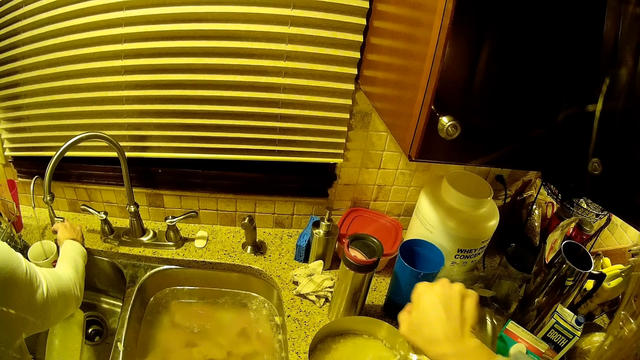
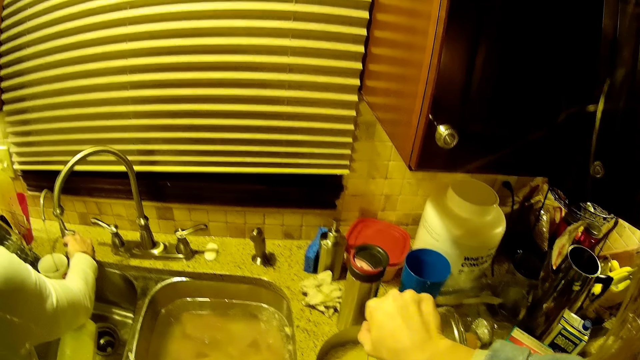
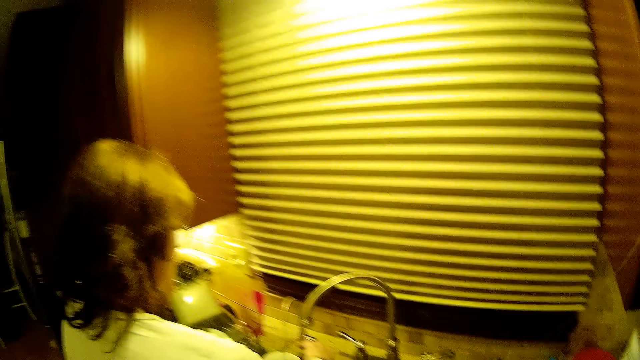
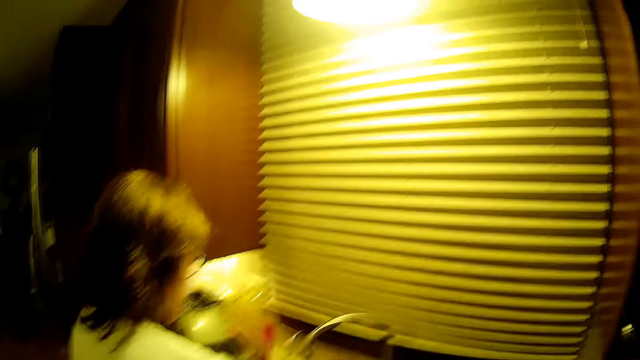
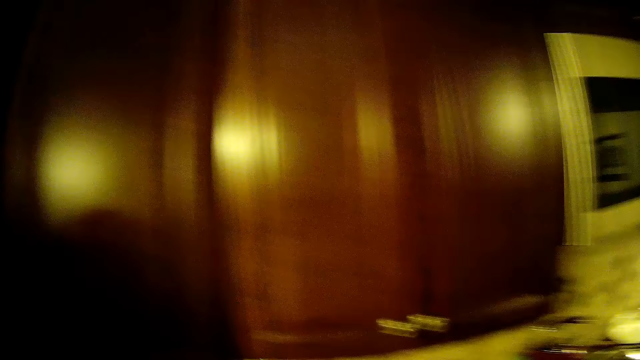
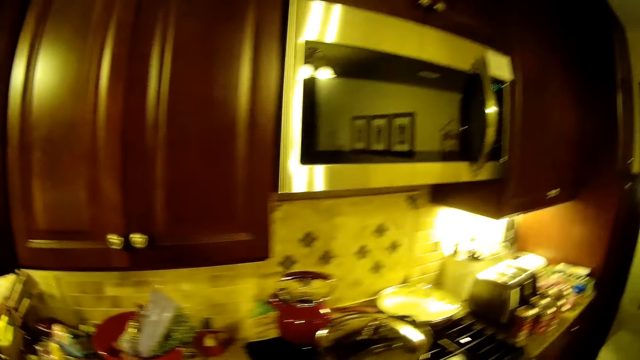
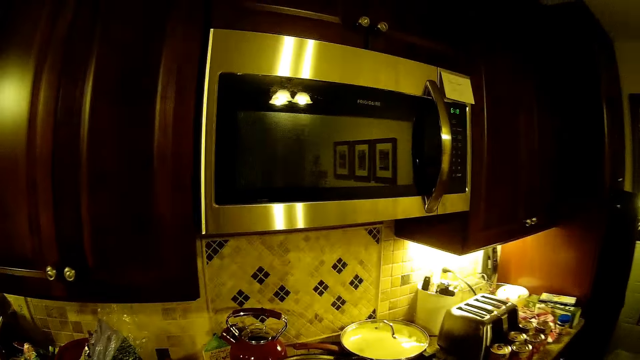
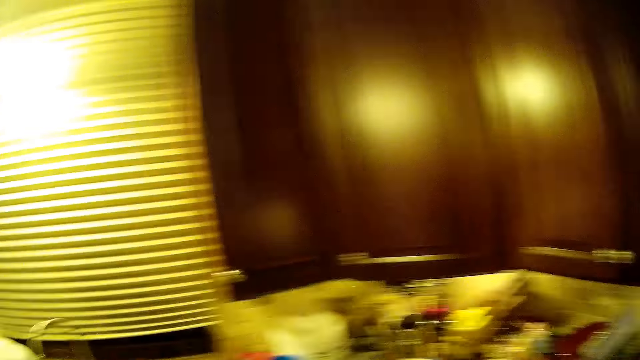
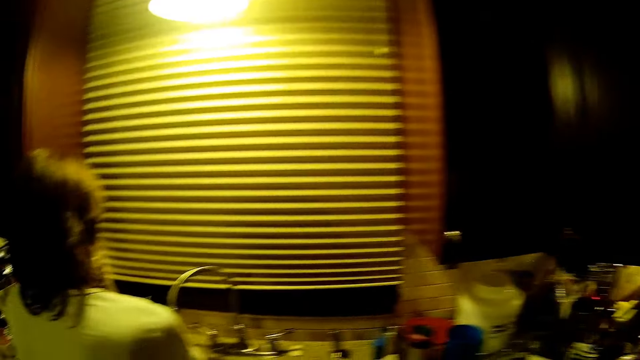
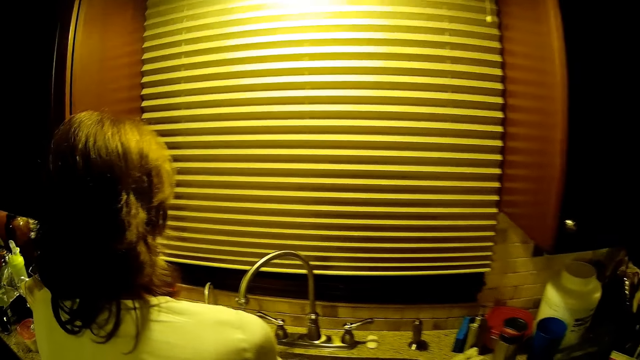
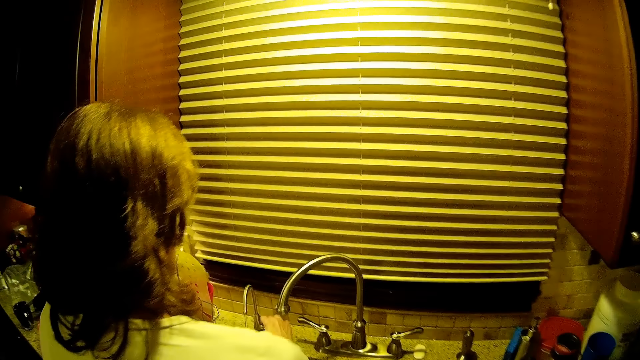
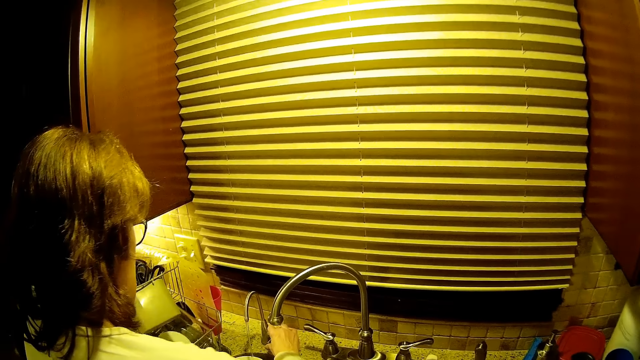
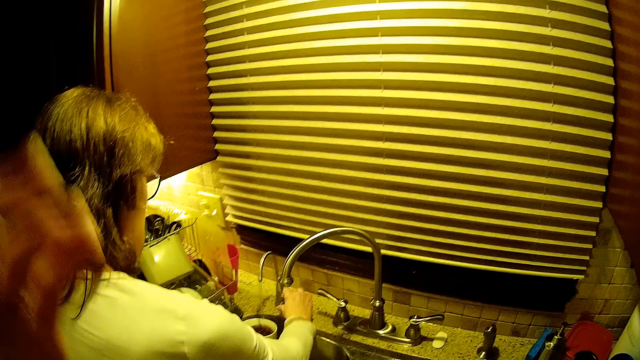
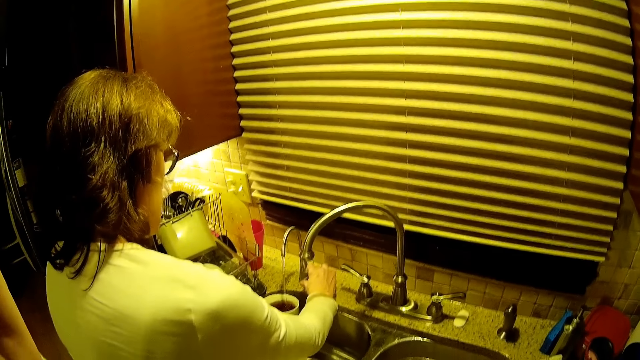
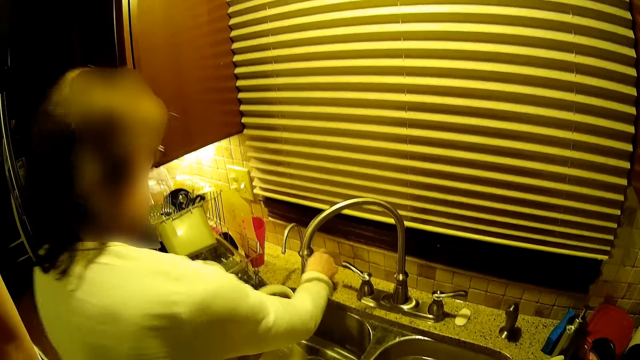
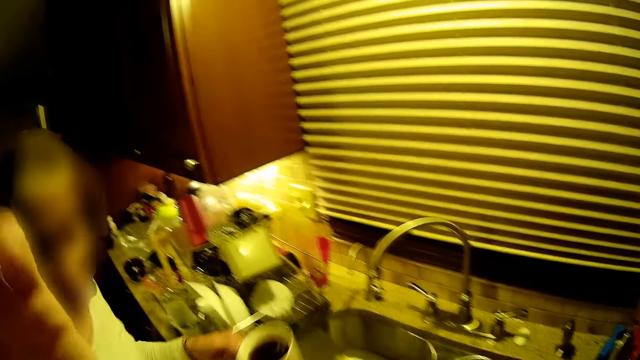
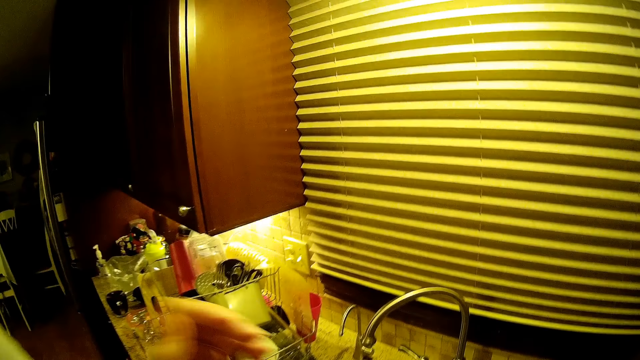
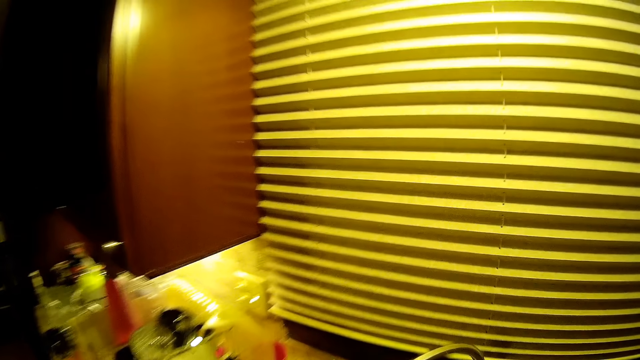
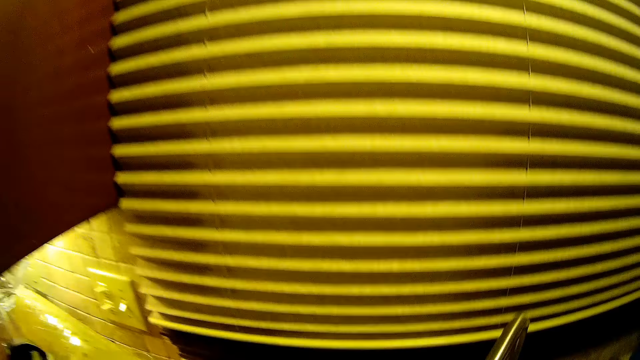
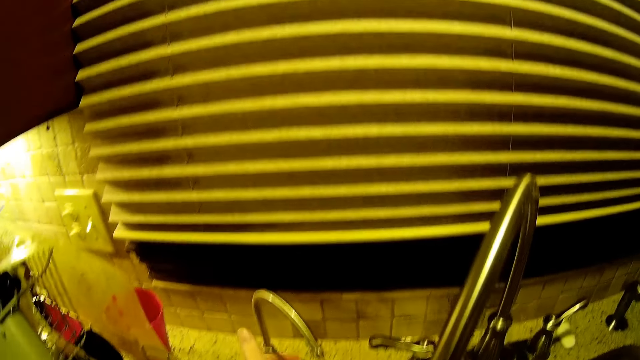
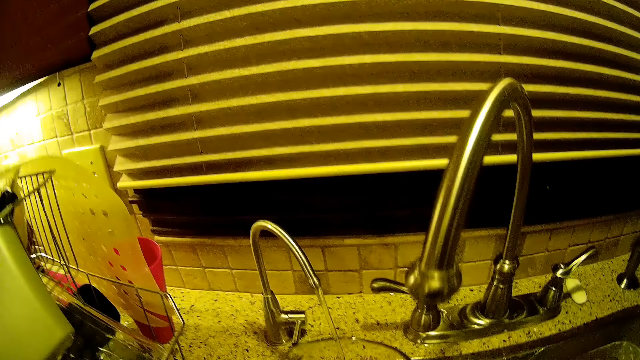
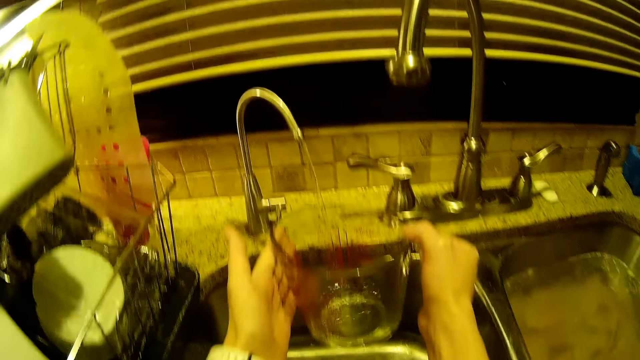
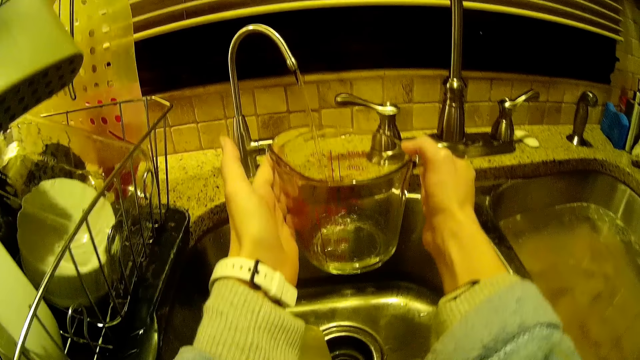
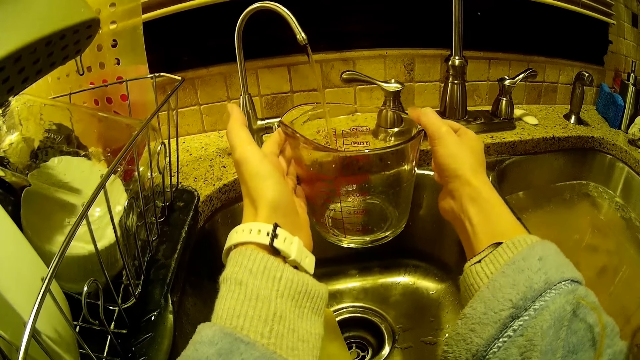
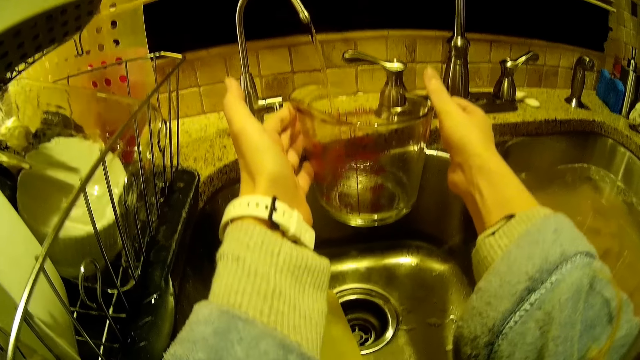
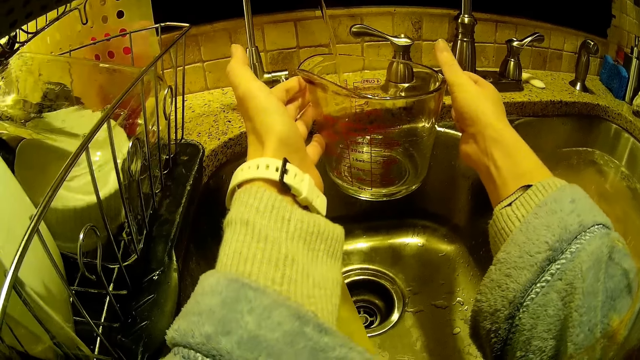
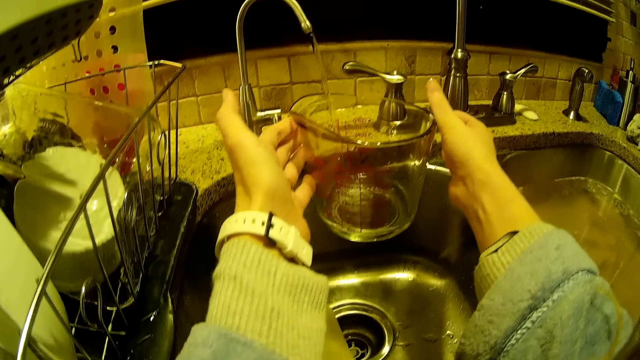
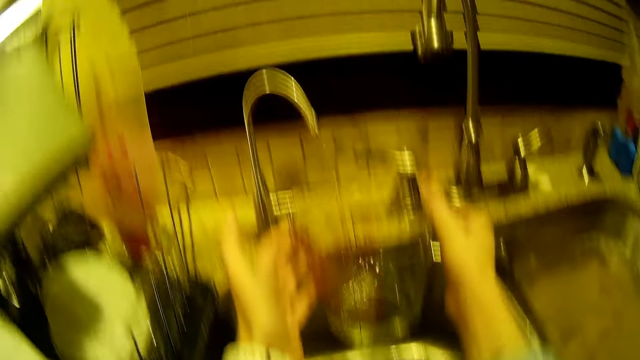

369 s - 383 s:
The camera wearer puts water in the cup and pours water. They walk on the floor and look around. A woman moves the hands. The camera wearer lifts the hand. The woman walks around. The camera wearer drops the hand and looks around. They put water in the glass jug on the sink.

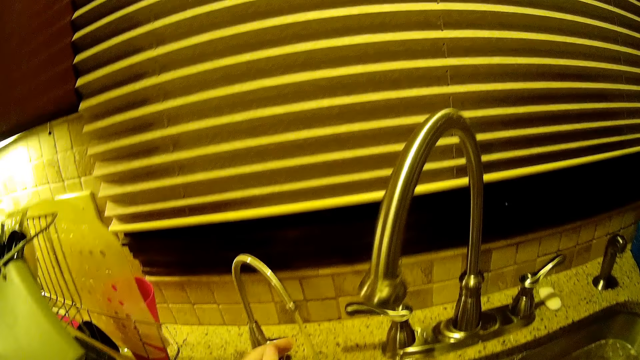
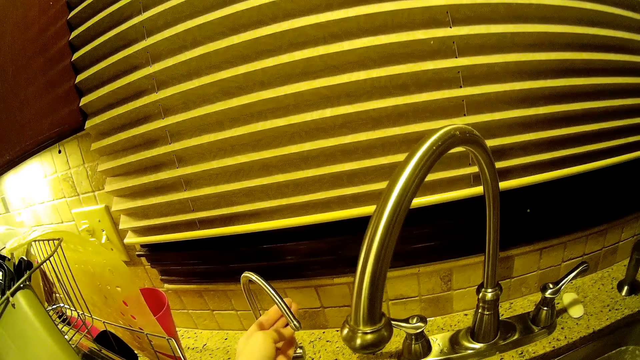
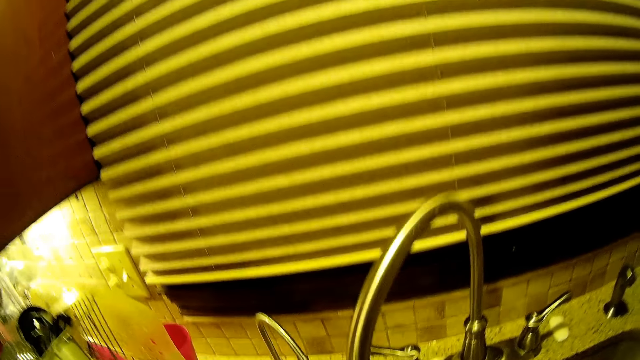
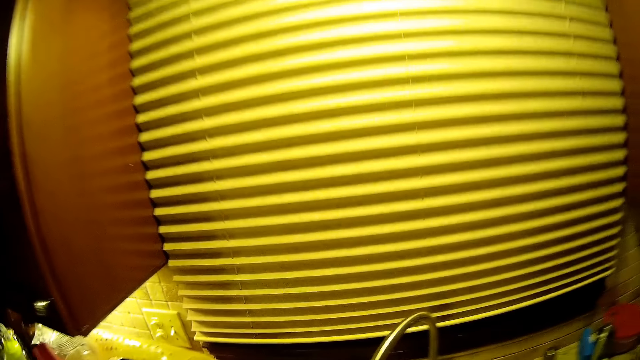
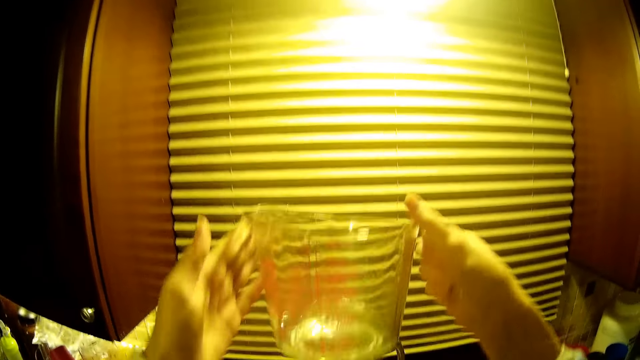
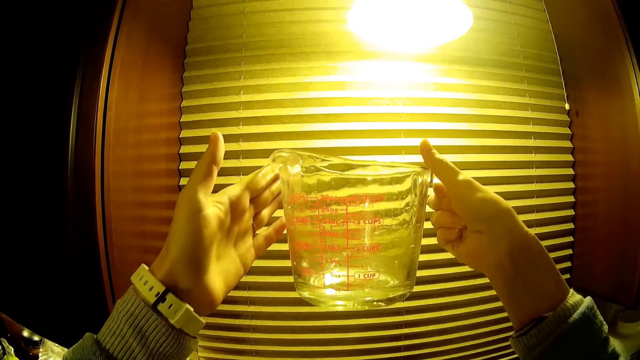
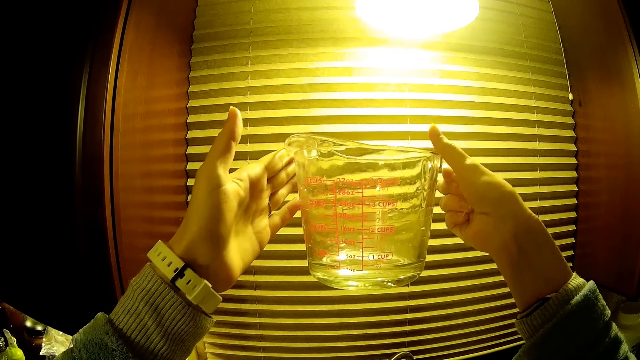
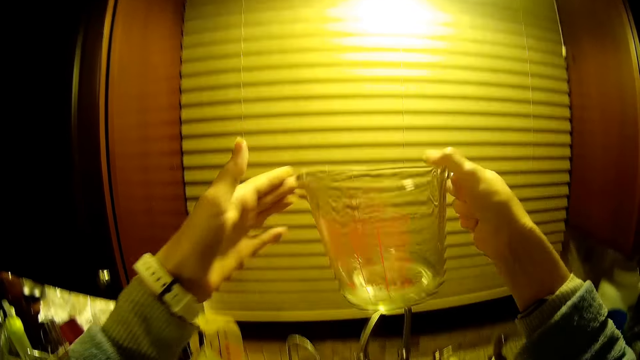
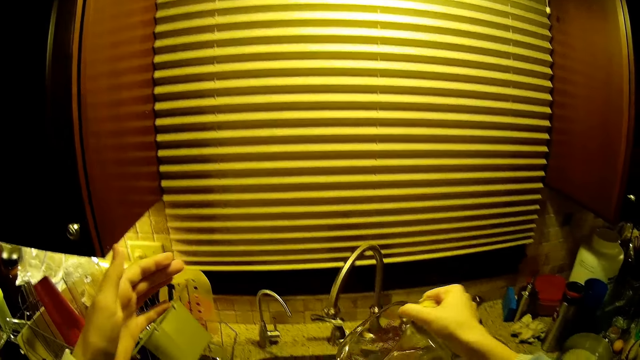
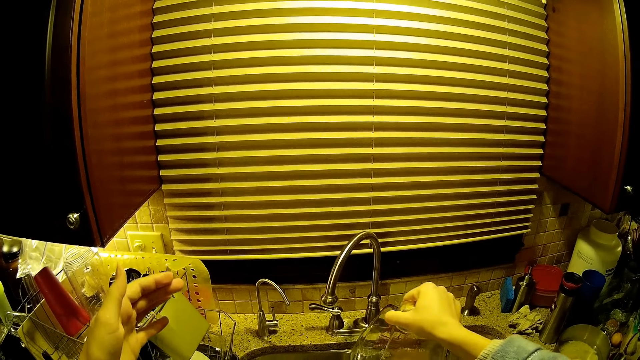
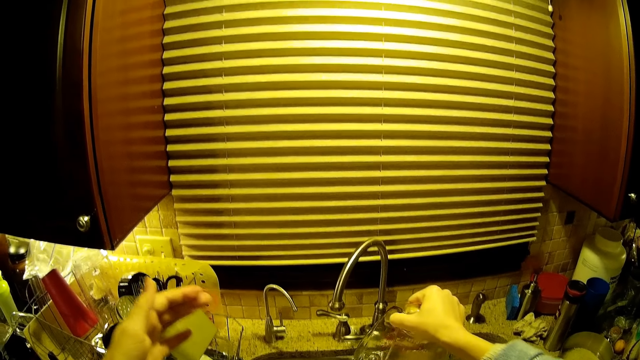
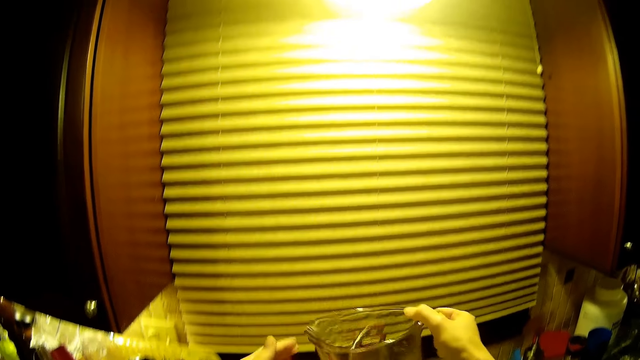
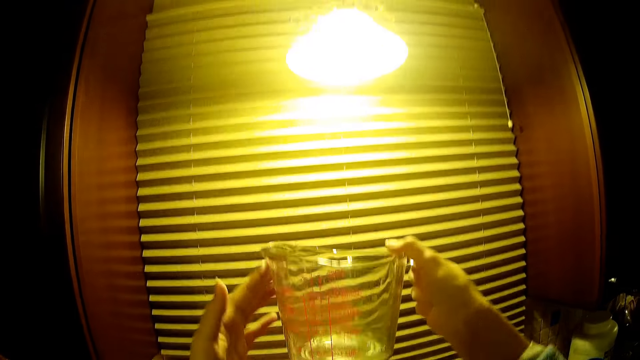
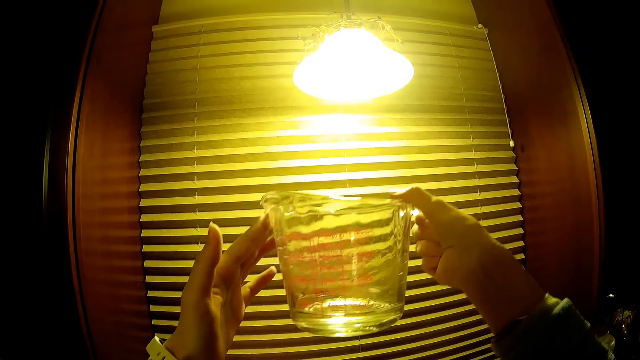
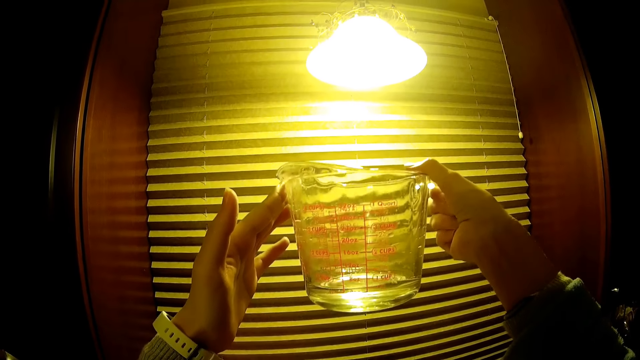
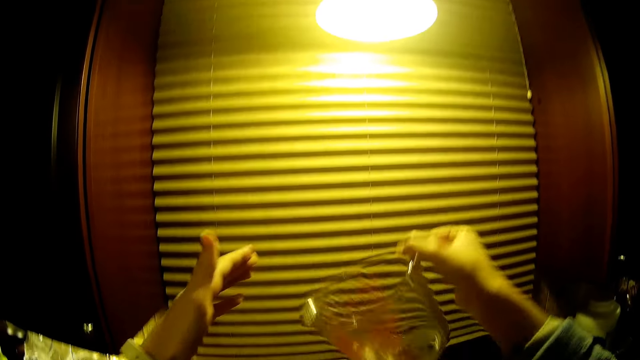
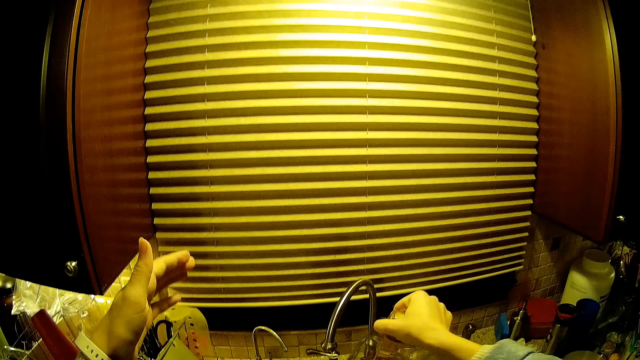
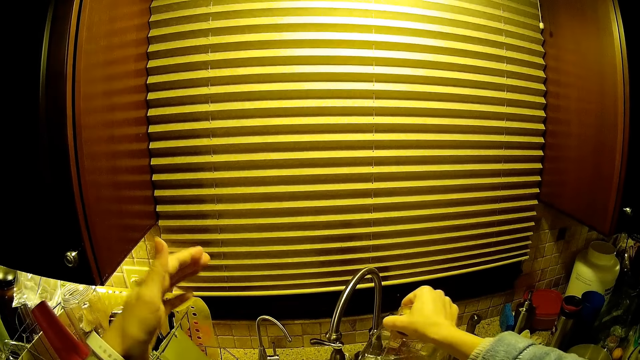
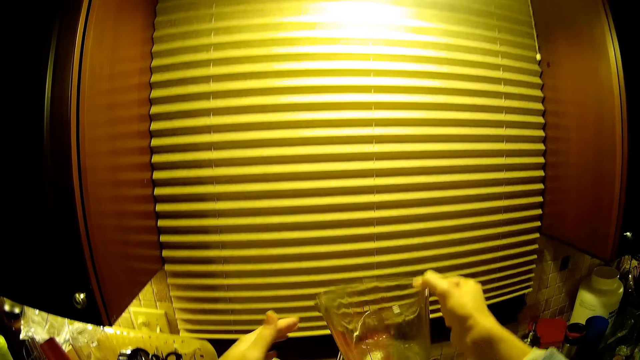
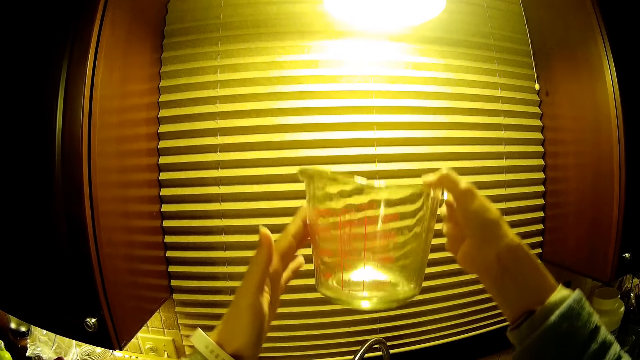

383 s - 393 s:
The camera wearer closes the tap and looks around. She lifts up the water jug or bowl with her hands. She pours water in the sink. She lifts up the water jug with her hands. She pours water in the sink. She lifts the bowl.
